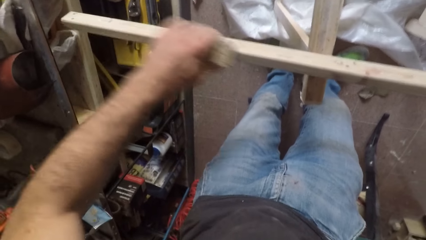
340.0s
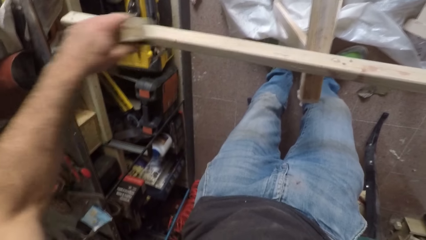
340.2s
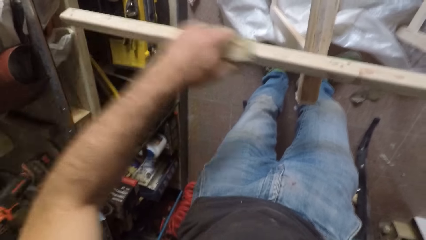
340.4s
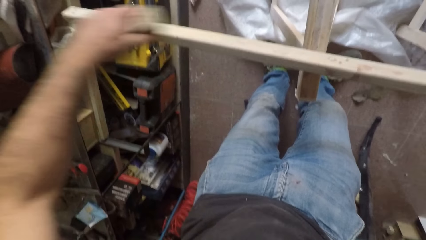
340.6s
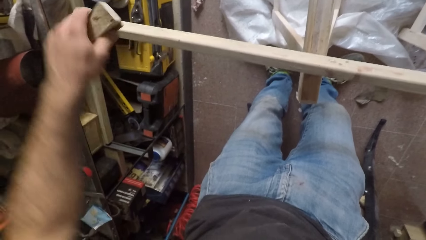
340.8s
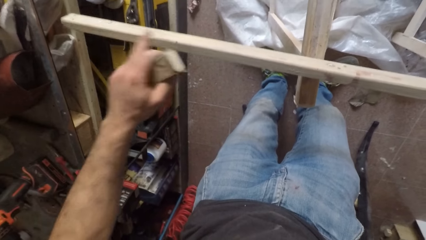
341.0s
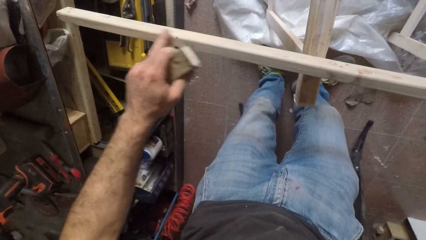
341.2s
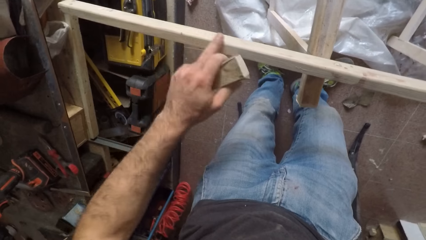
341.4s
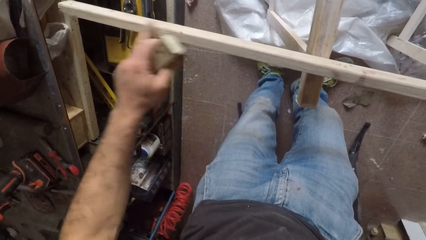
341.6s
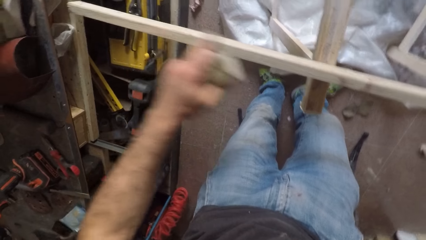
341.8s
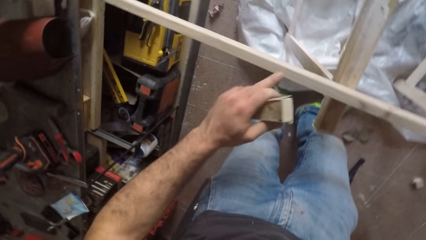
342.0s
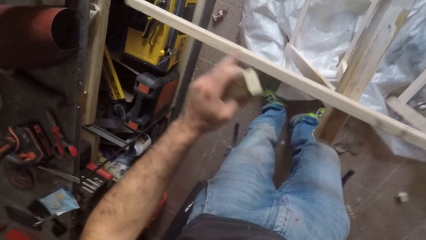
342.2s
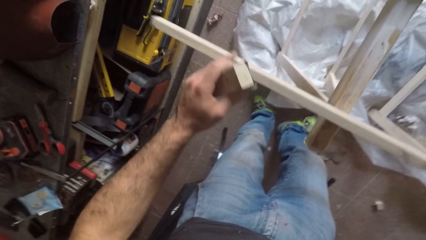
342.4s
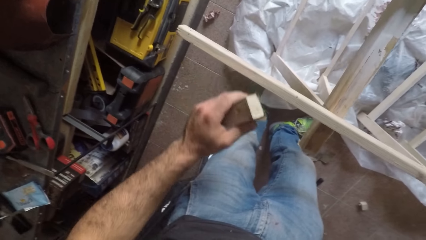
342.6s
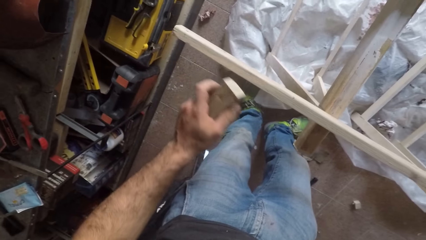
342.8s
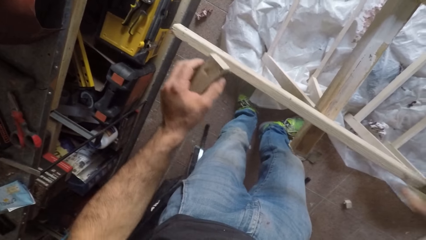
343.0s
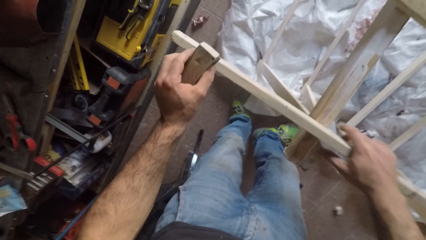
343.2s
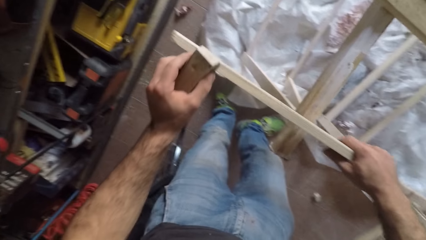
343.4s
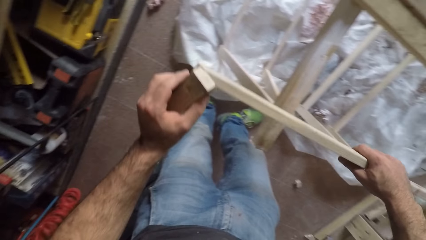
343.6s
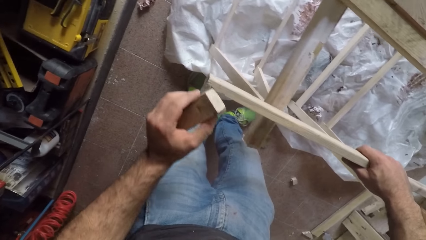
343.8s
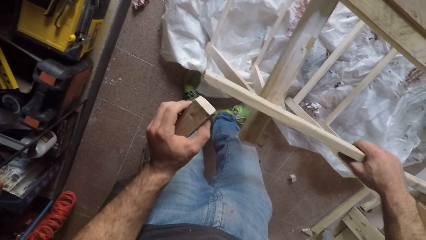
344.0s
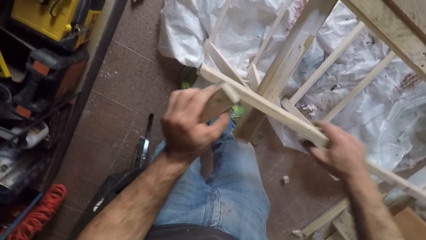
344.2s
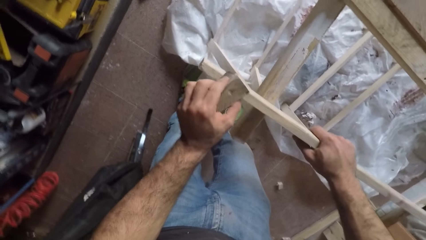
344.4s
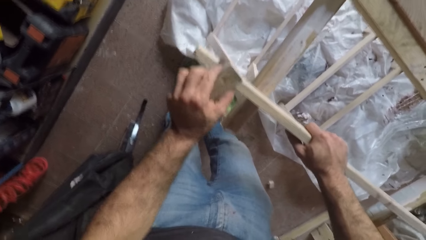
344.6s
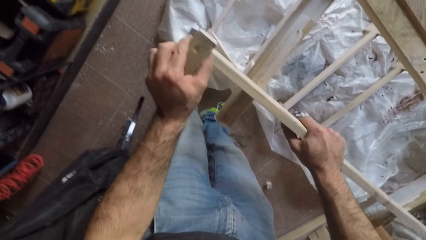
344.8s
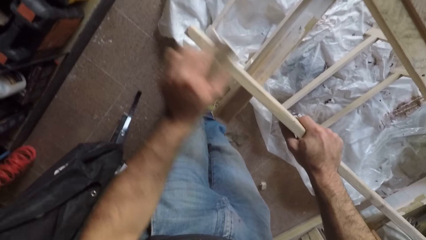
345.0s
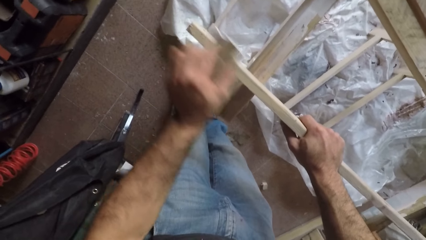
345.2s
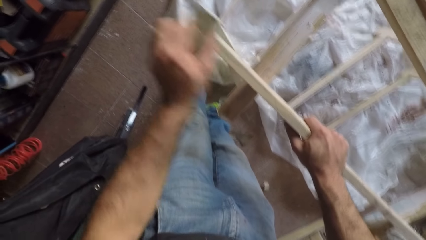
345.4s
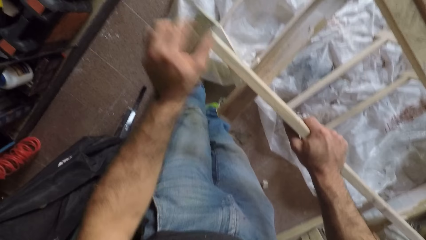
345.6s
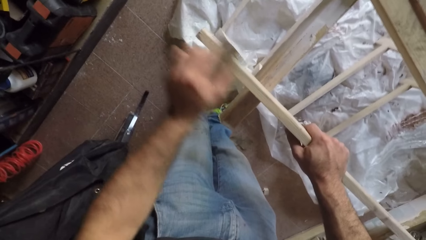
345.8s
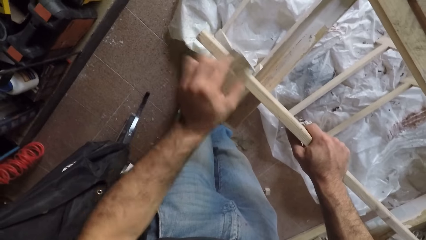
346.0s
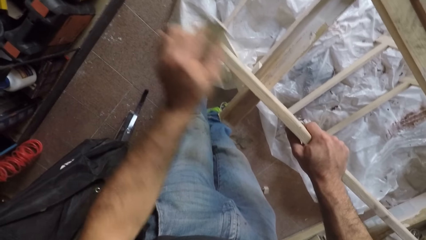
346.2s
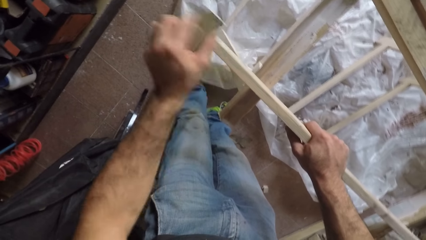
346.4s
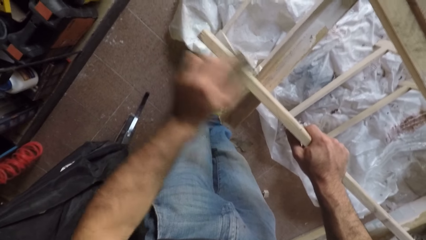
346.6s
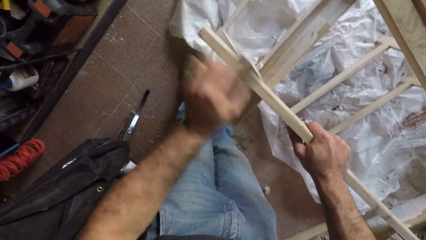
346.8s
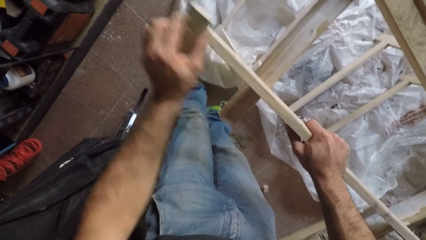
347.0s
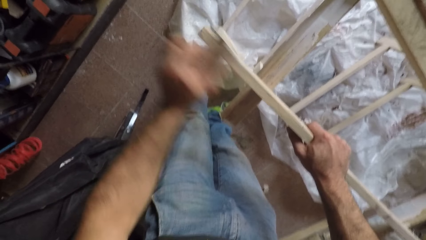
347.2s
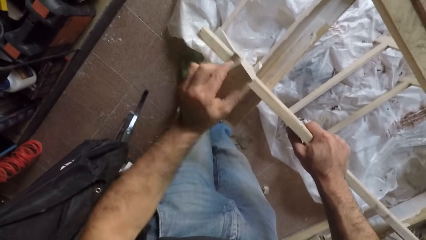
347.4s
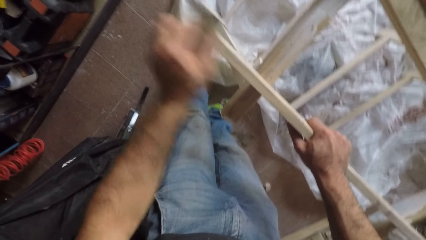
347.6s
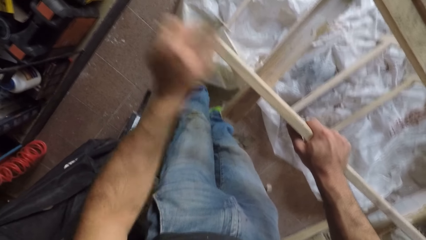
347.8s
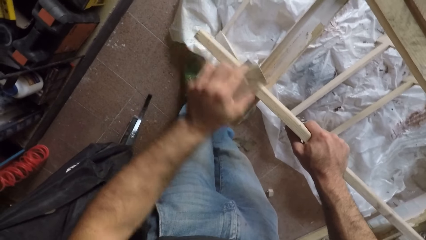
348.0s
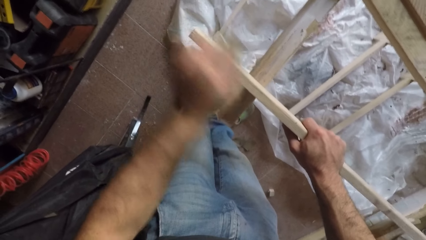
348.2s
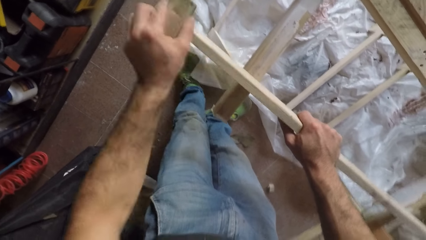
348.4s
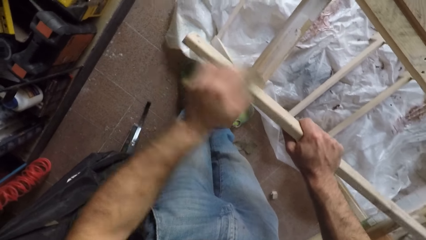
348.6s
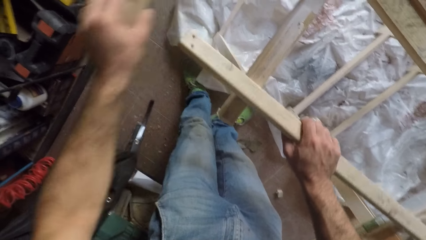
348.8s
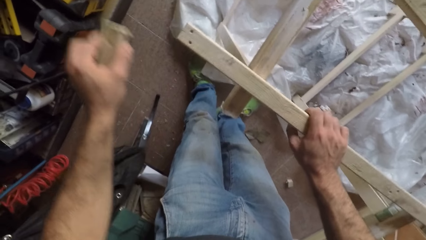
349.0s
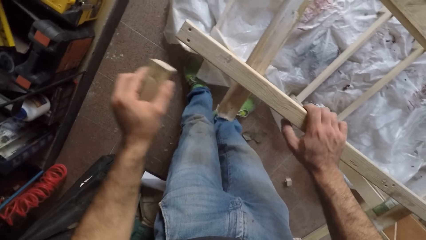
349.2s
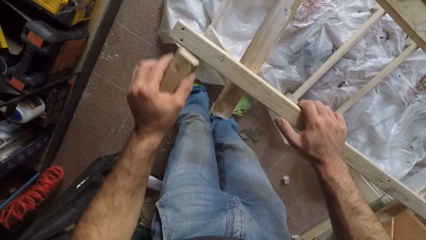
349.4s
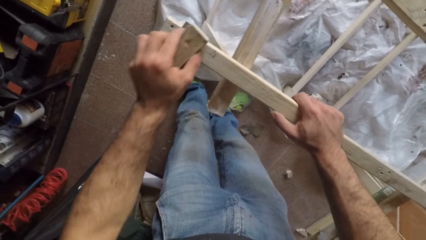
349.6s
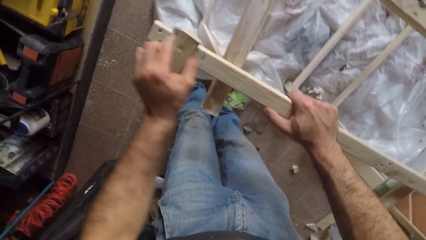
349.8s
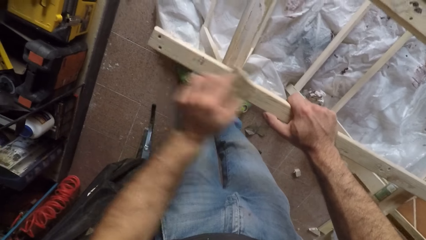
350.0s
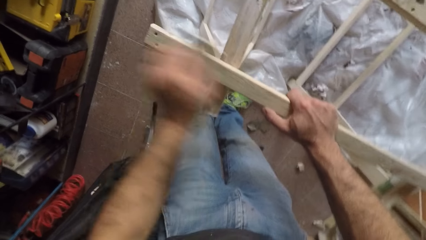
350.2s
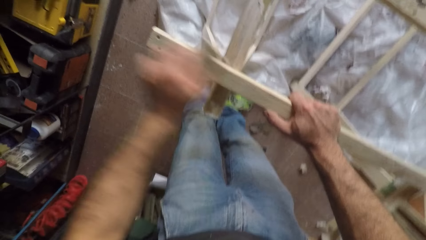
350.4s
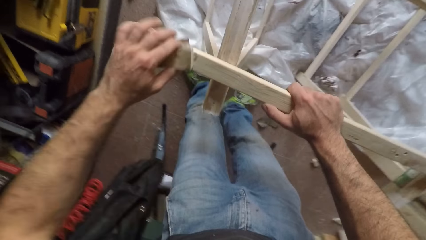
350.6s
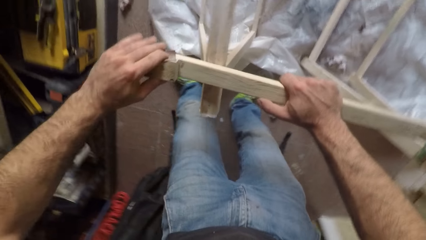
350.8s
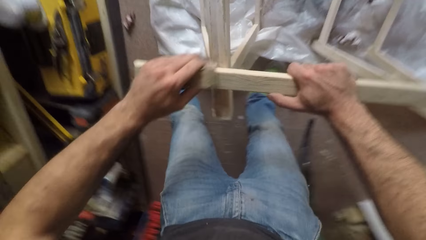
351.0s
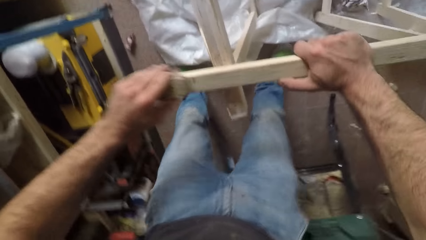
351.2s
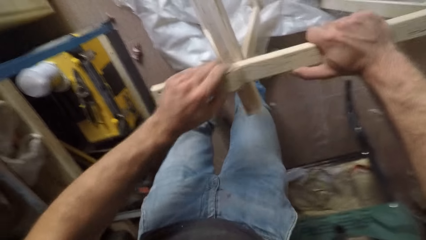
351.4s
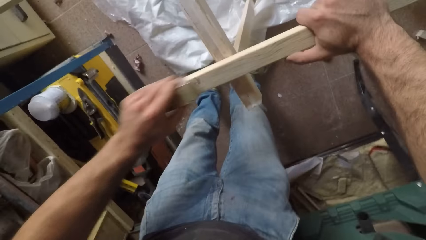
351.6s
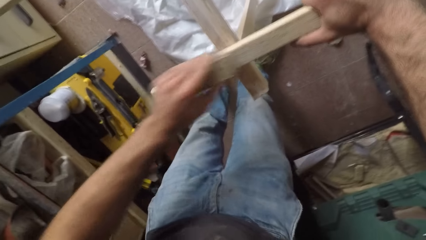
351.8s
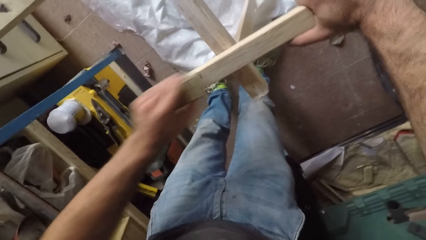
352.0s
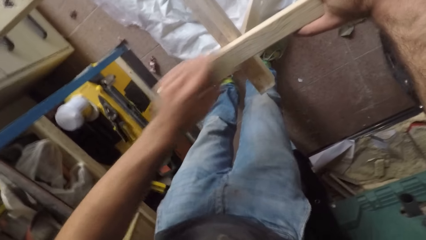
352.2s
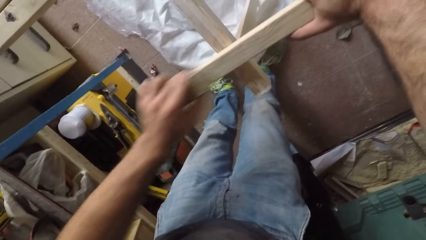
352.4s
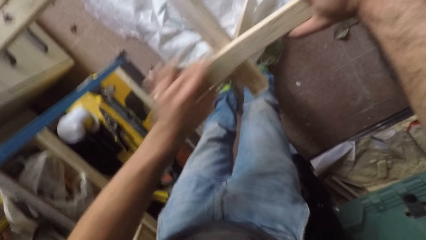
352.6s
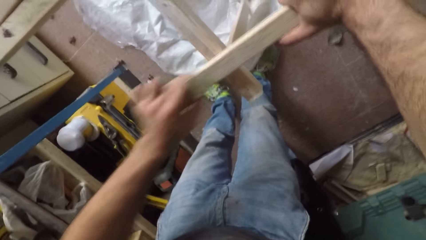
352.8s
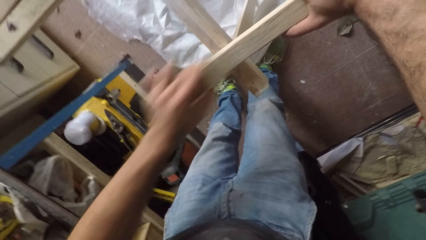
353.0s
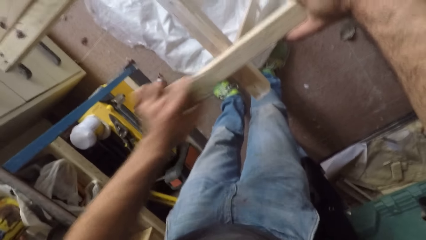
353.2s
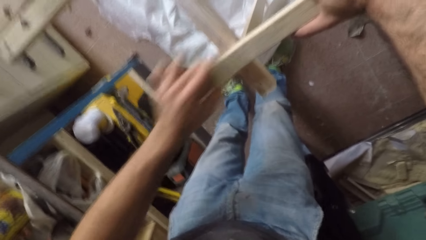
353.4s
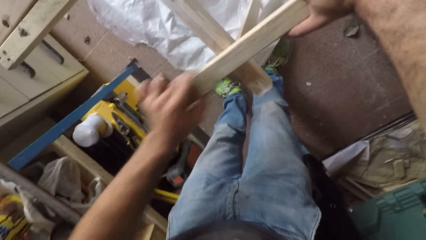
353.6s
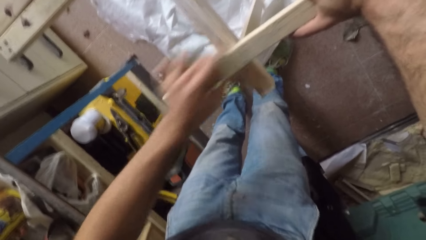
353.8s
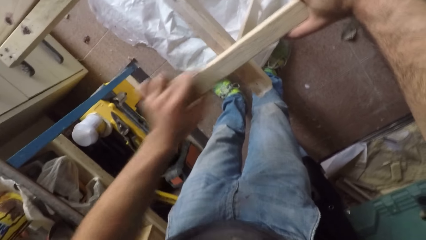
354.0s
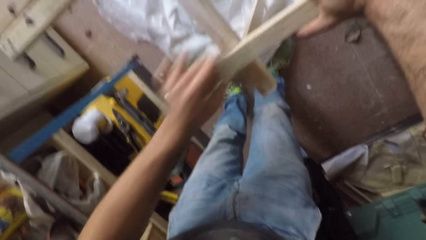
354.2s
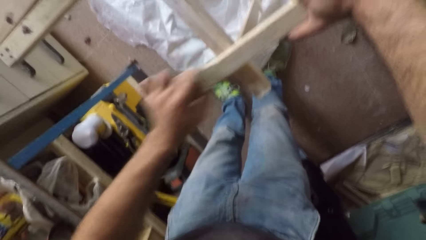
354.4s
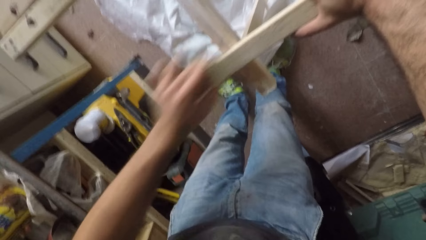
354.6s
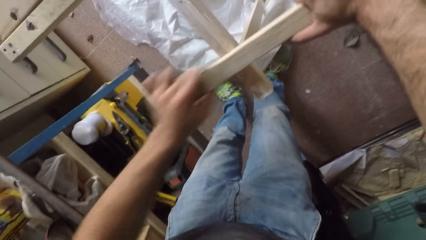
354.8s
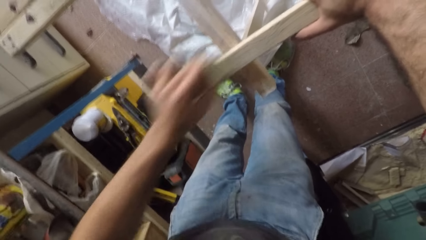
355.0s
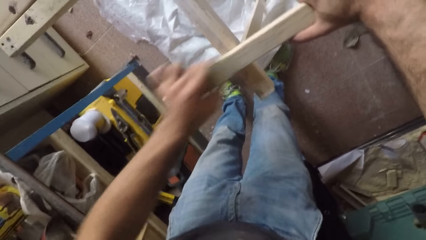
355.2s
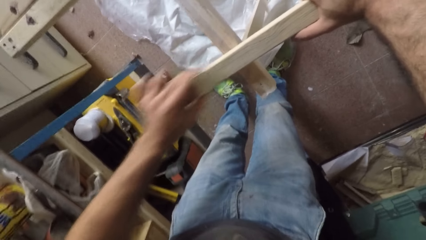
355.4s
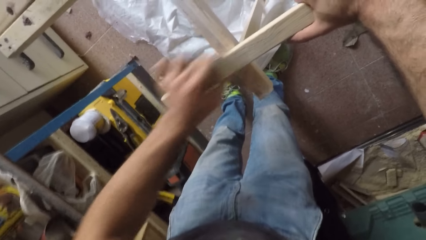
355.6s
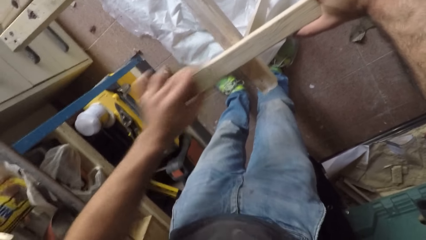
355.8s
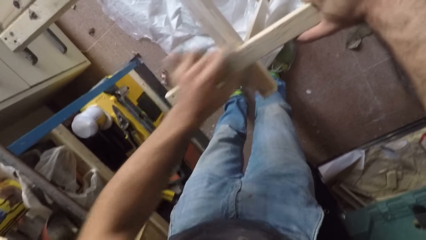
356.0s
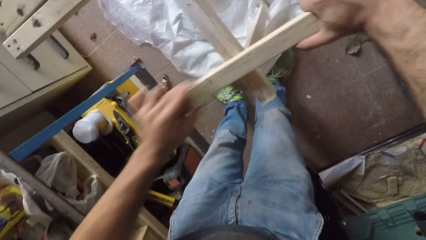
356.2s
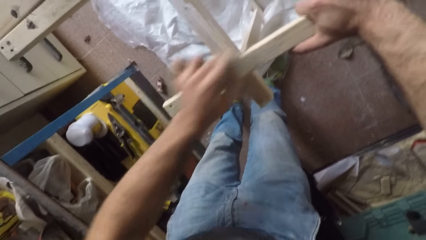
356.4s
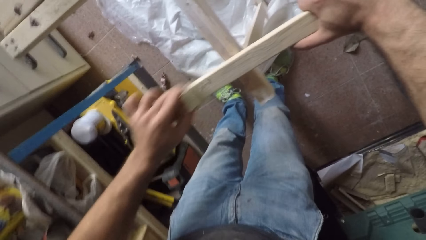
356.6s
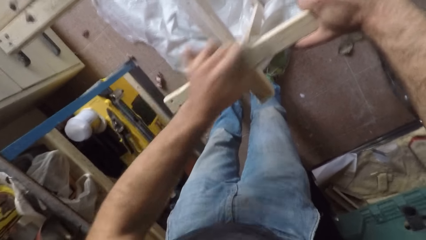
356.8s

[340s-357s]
The camera wearer removes the sandpaper from the wood. He touches the wood with one of his left fingers. He removes his left finger from the wood. He holds the wood with his right hand and rubs the sandpaper over the wood with his left hand. He removes the sandpaper from the wood. He rubs the sandpaper over the wood with his left hand.
